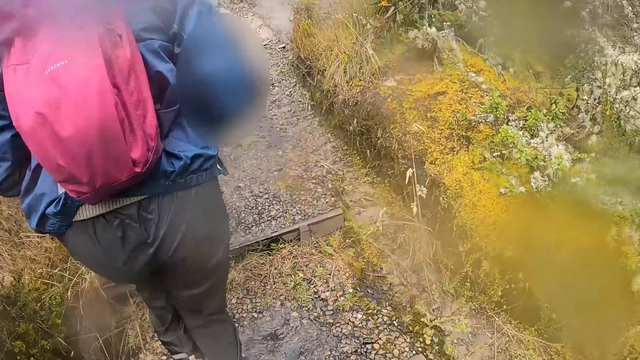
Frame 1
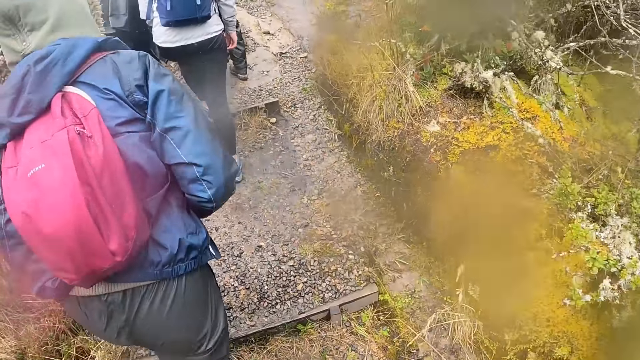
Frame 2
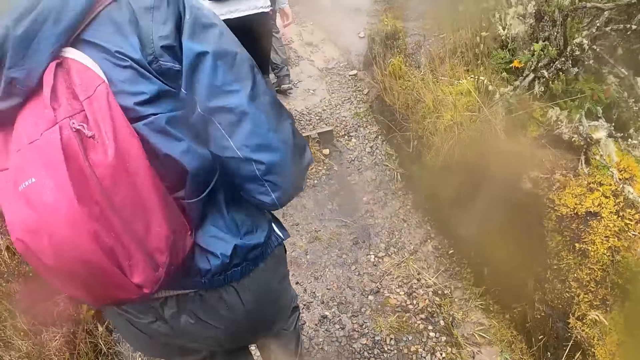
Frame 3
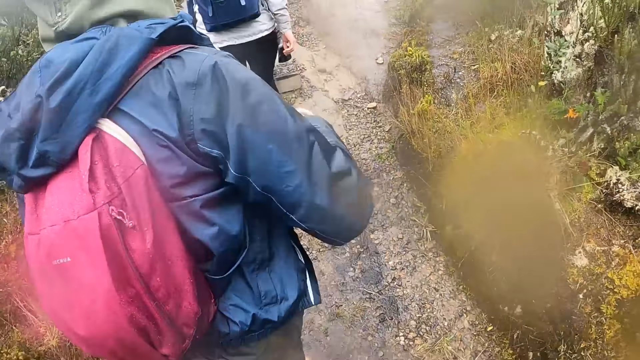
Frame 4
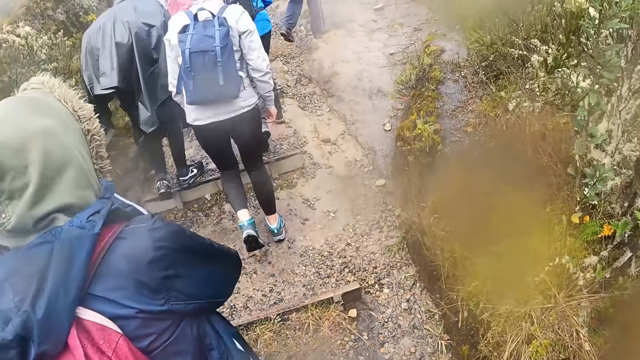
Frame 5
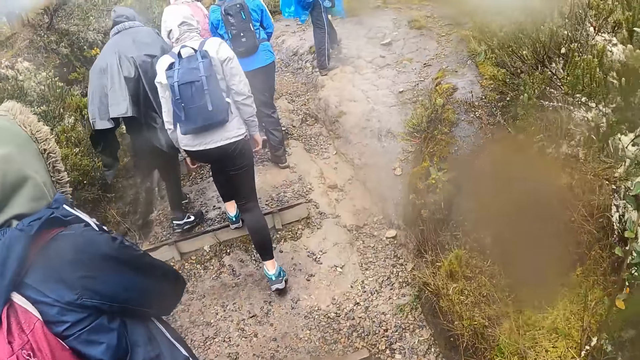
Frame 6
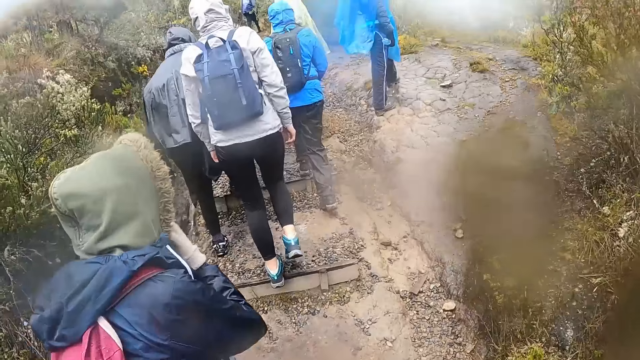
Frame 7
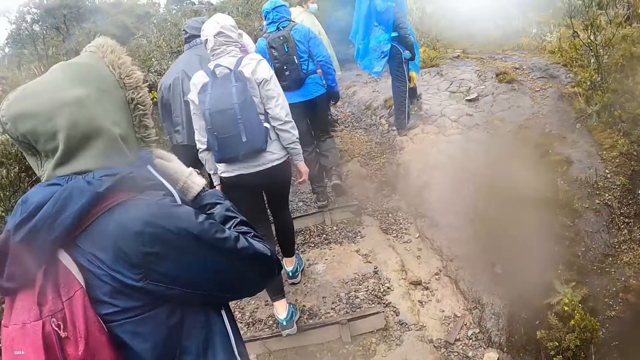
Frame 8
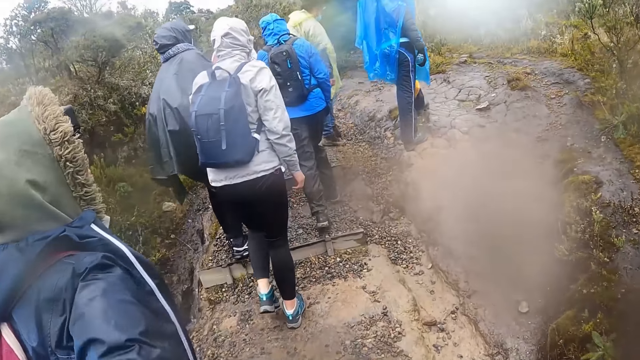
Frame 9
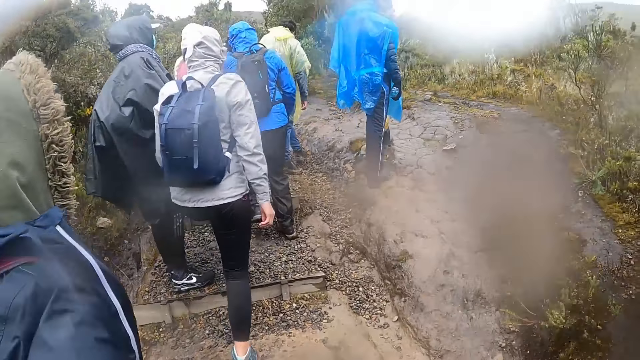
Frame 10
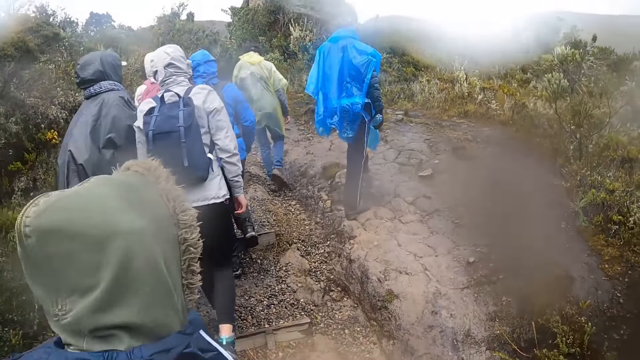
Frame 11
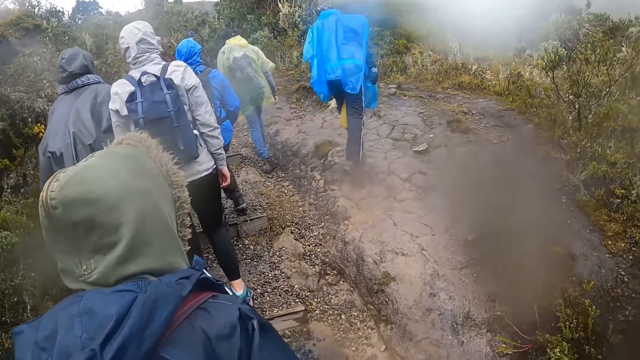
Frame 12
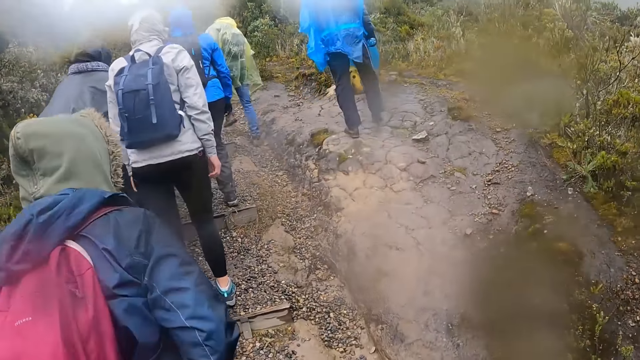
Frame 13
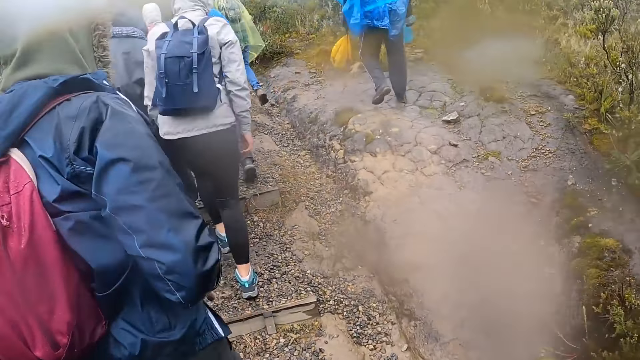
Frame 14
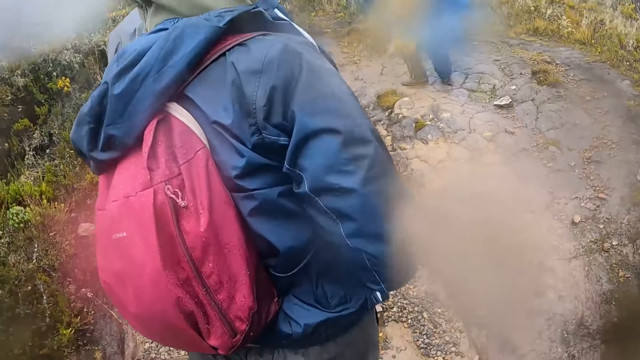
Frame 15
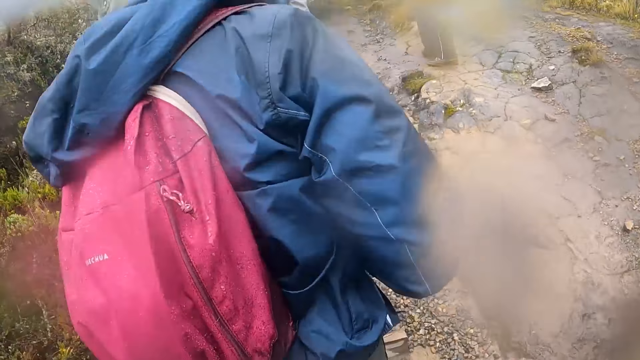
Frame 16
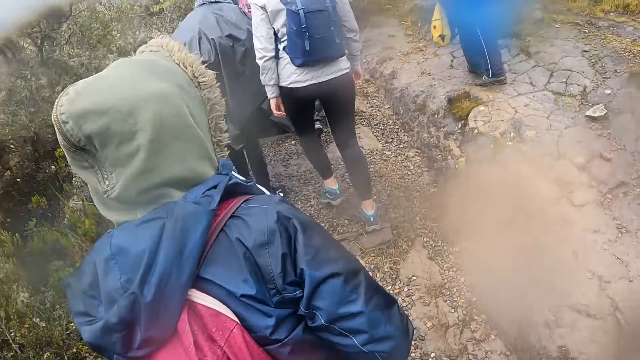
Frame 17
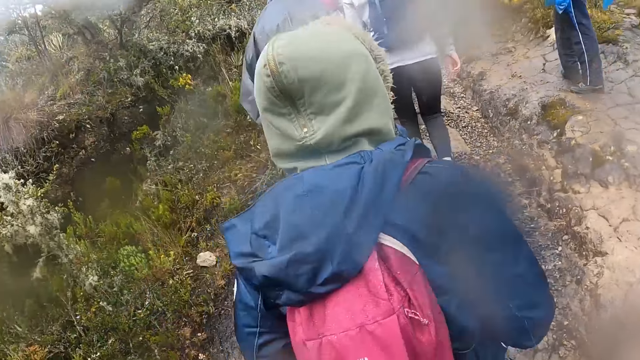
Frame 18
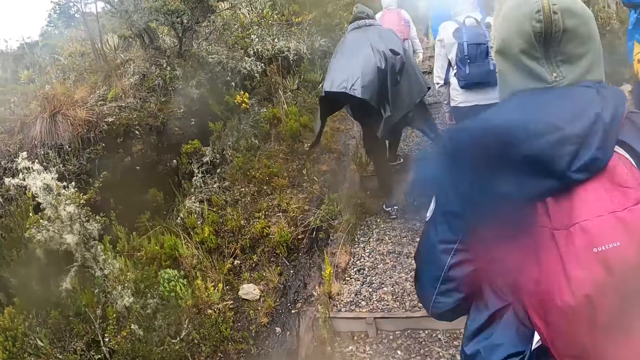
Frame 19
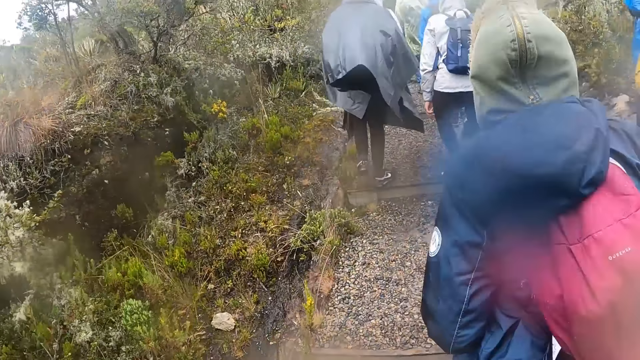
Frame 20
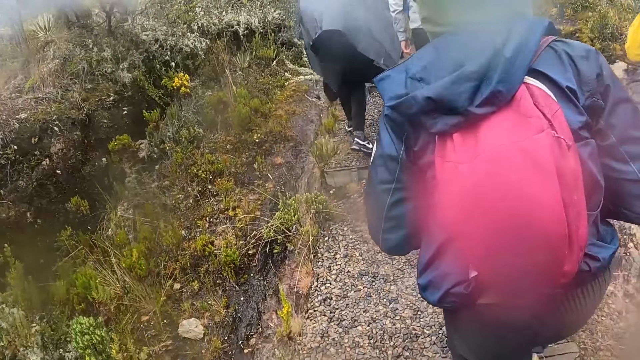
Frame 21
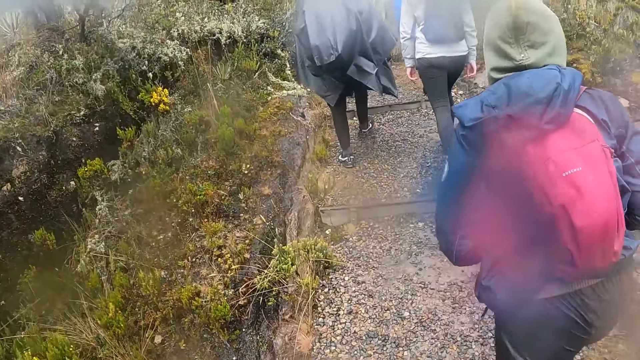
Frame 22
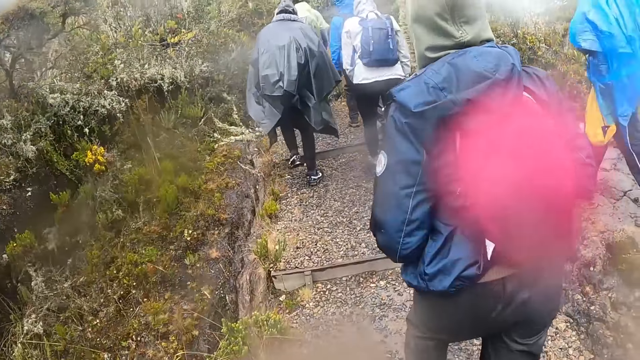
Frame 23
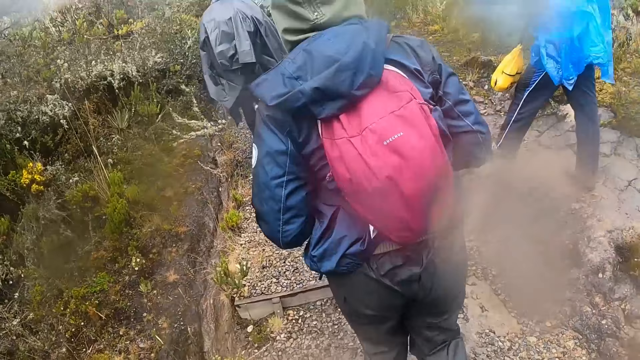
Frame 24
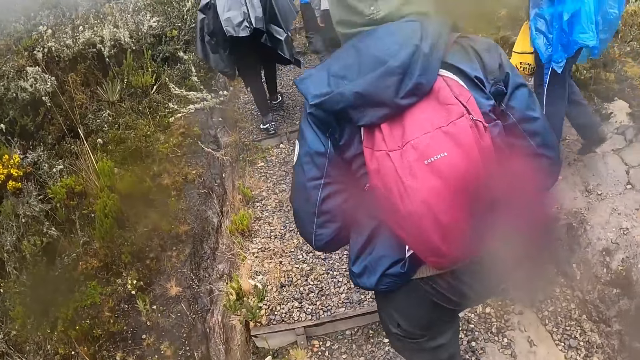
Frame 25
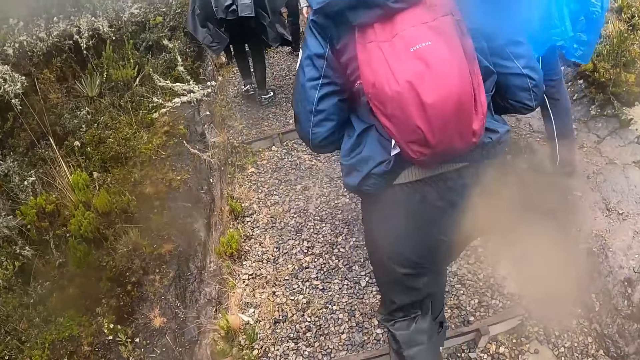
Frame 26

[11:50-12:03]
A person touches her mouth. The person moves her right hand. Another person turns round.

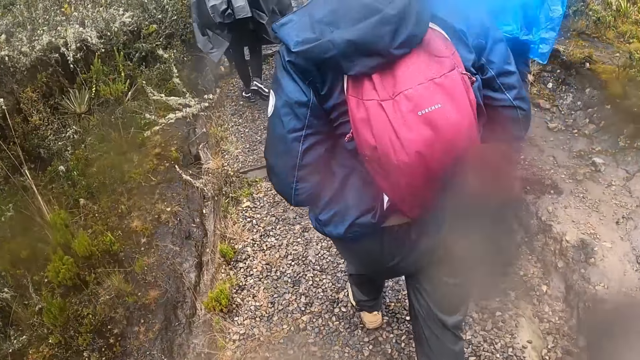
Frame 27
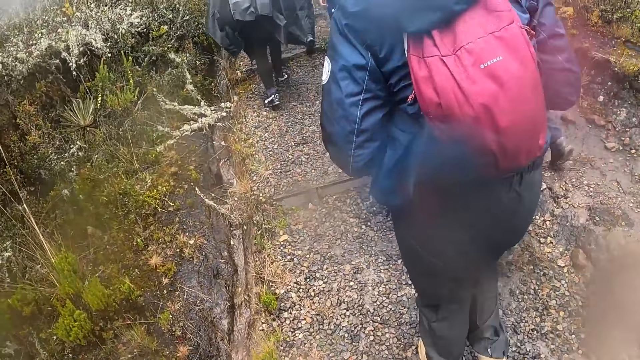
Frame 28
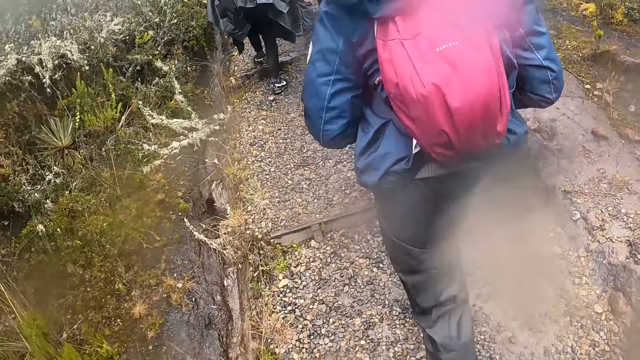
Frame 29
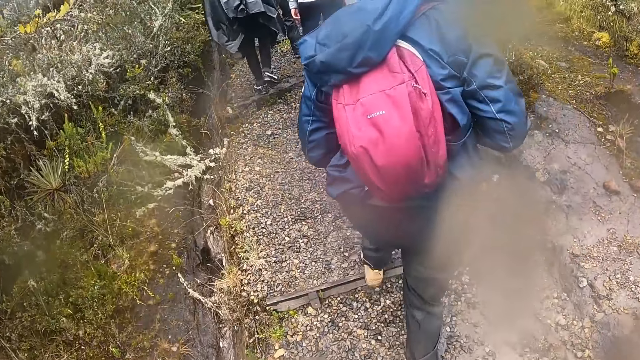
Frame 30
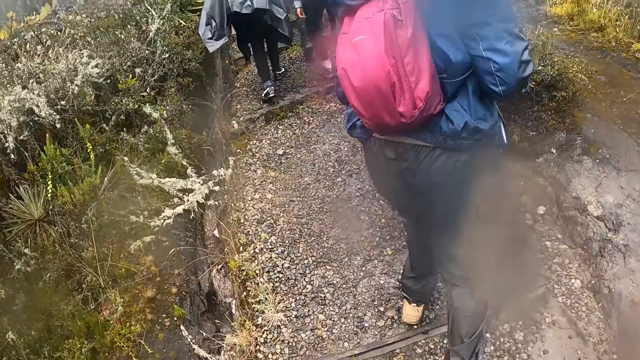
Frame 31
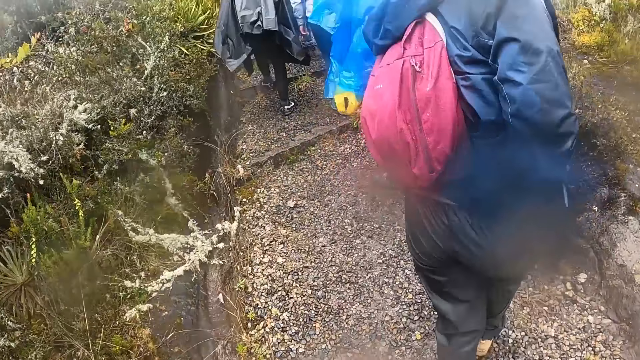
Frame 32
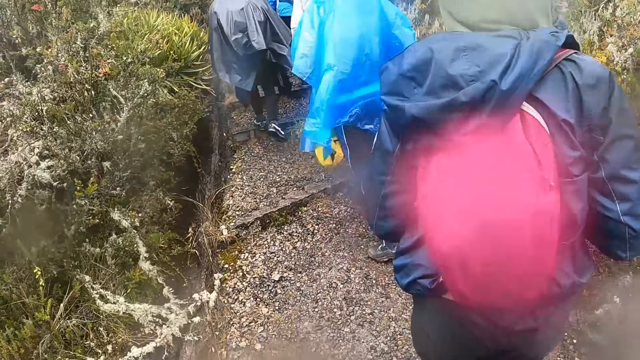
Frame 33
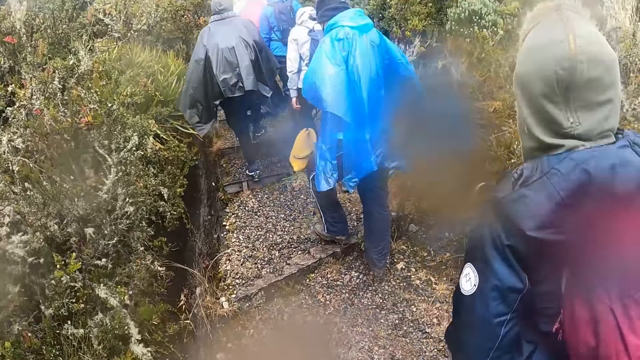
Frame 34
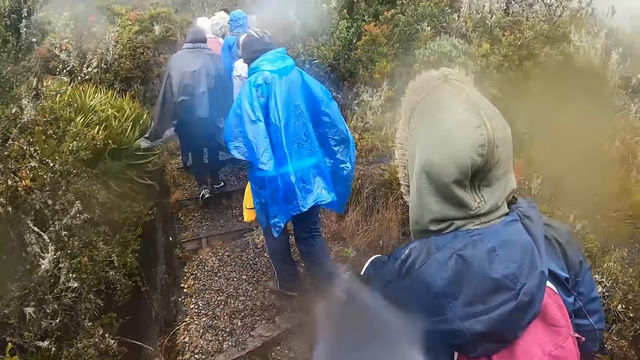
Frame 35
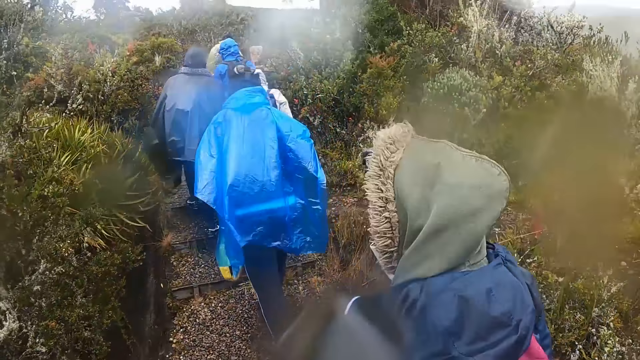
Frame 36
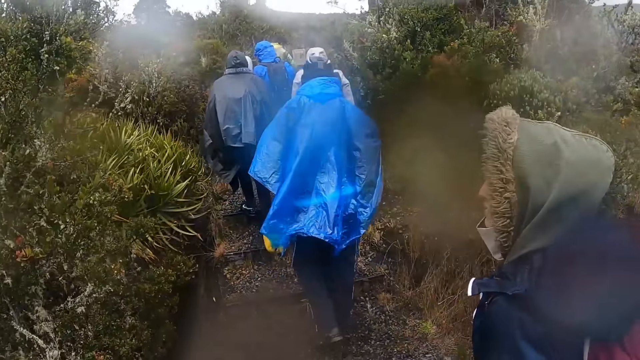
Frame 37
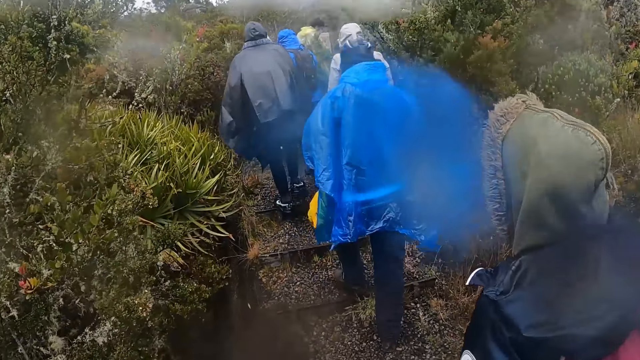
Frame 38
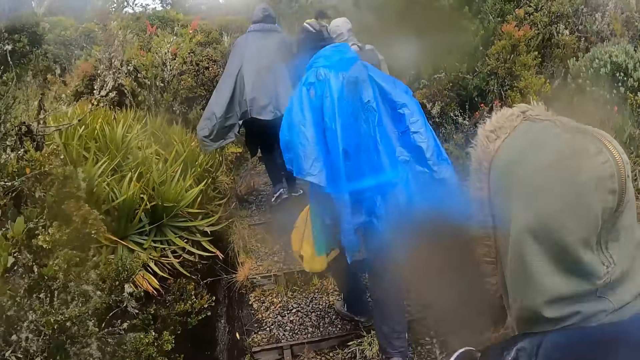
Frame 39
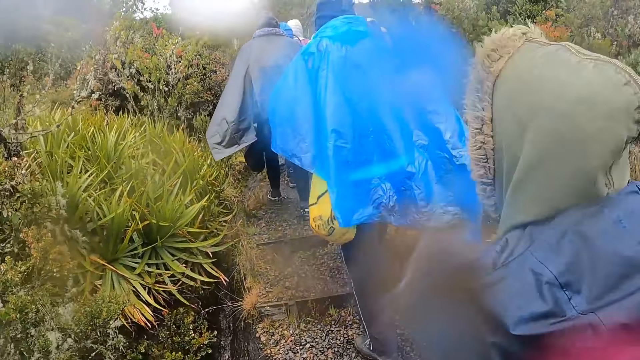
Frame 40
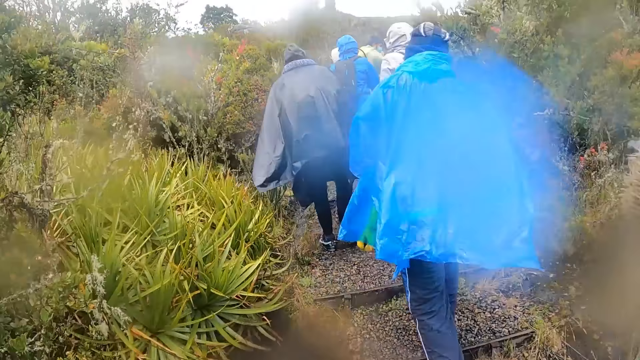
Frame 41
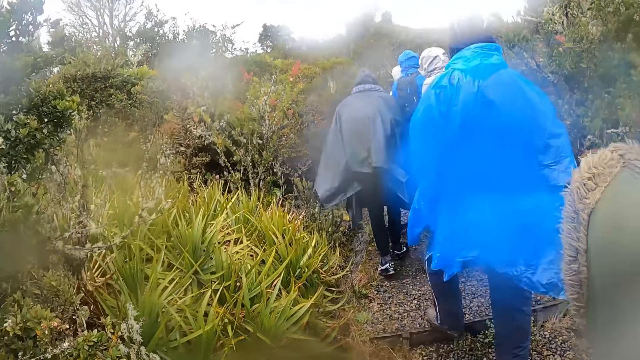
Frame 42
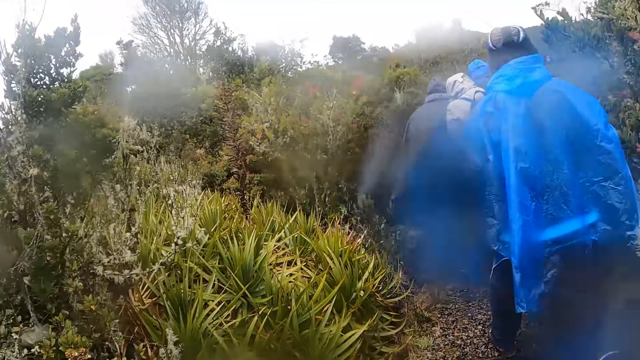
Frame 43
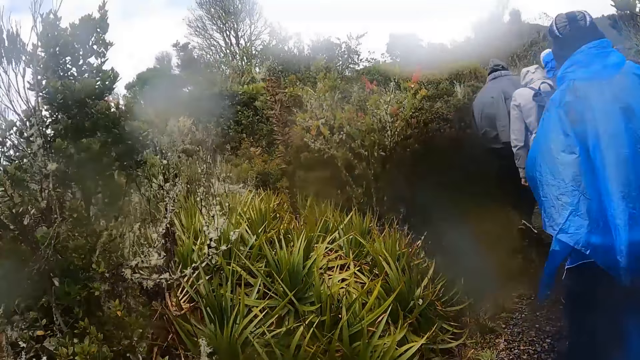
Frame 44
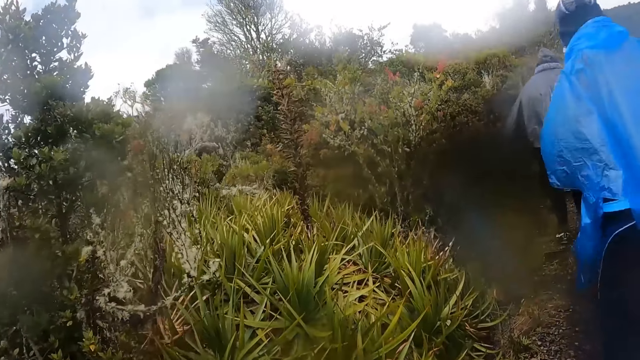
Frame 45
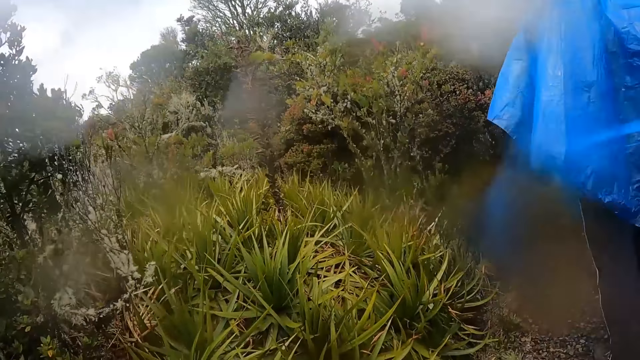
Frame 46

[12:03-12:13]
A person turns round.
